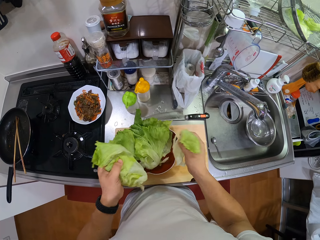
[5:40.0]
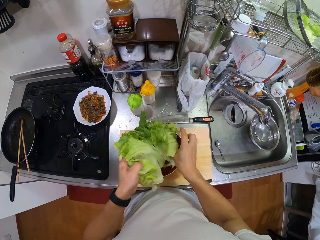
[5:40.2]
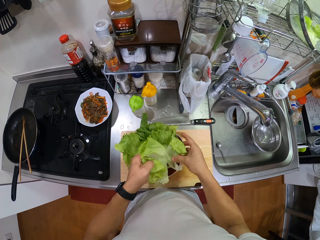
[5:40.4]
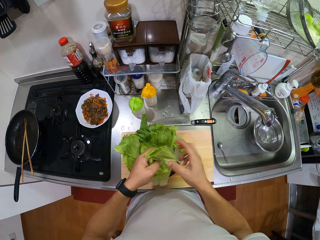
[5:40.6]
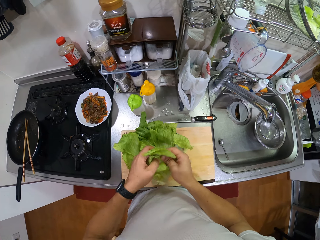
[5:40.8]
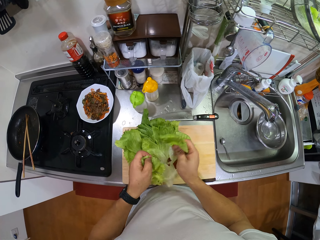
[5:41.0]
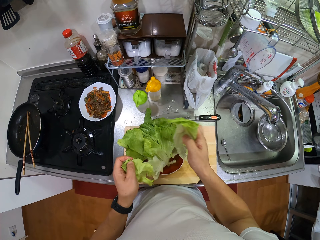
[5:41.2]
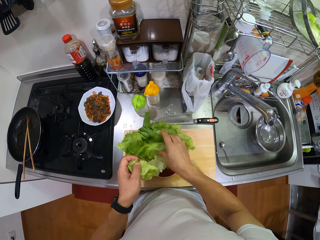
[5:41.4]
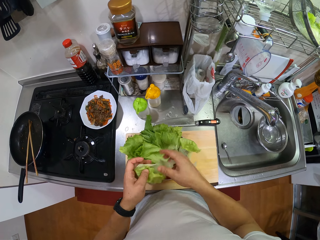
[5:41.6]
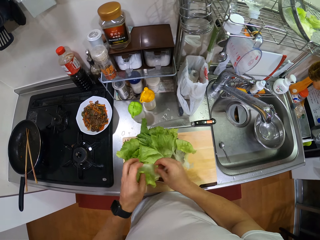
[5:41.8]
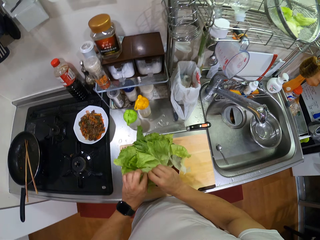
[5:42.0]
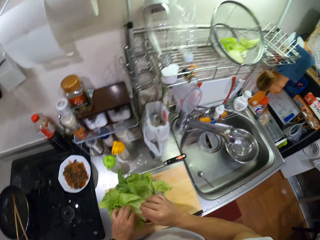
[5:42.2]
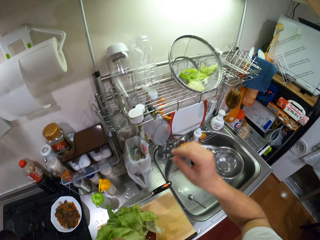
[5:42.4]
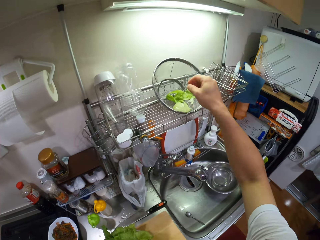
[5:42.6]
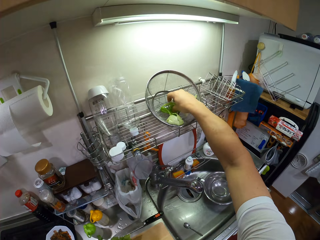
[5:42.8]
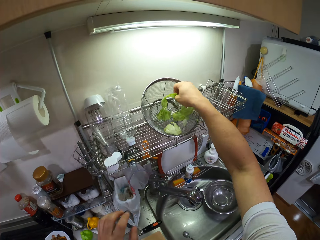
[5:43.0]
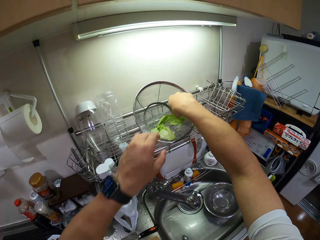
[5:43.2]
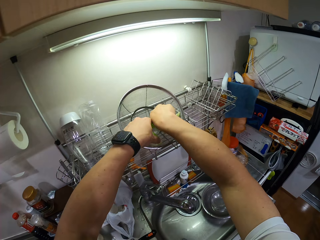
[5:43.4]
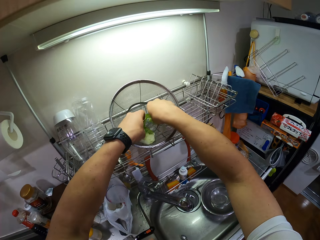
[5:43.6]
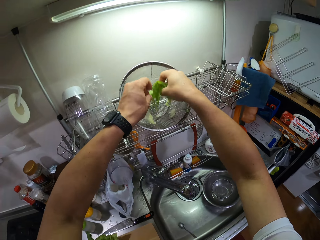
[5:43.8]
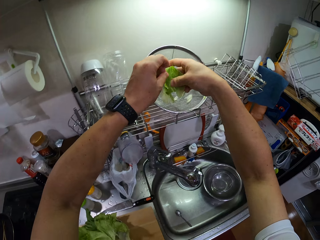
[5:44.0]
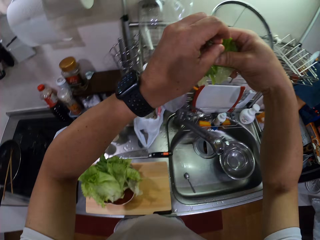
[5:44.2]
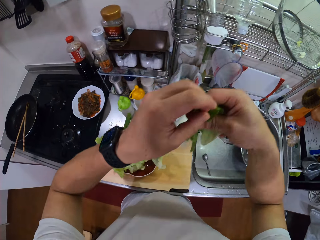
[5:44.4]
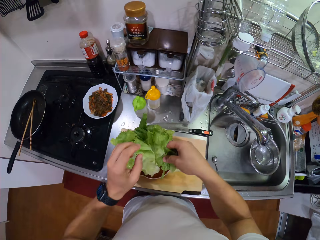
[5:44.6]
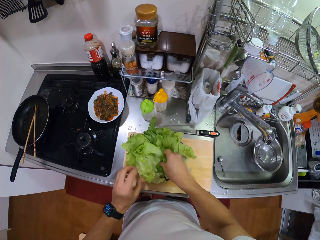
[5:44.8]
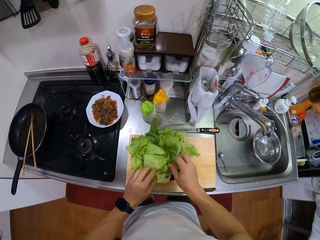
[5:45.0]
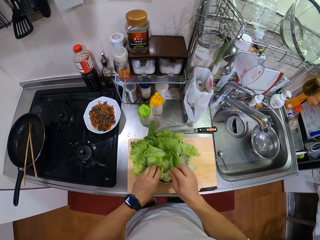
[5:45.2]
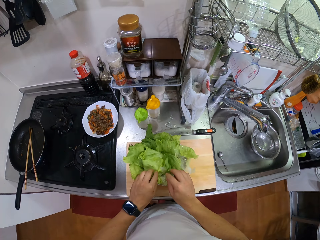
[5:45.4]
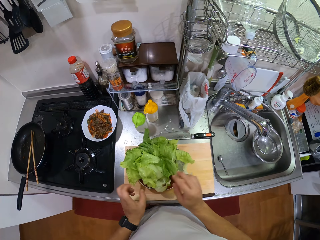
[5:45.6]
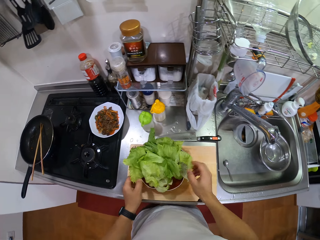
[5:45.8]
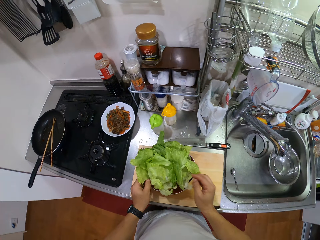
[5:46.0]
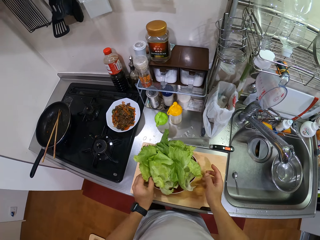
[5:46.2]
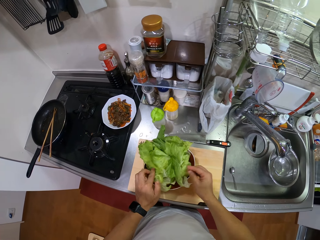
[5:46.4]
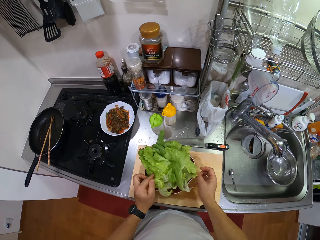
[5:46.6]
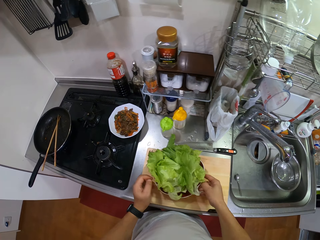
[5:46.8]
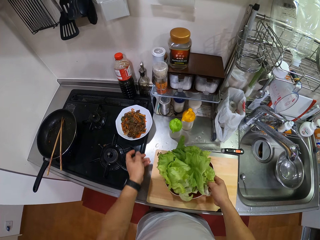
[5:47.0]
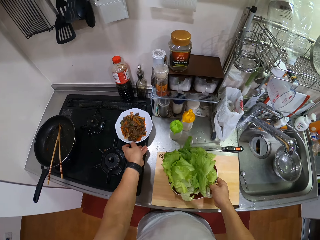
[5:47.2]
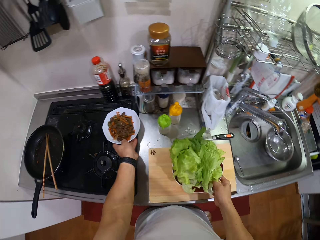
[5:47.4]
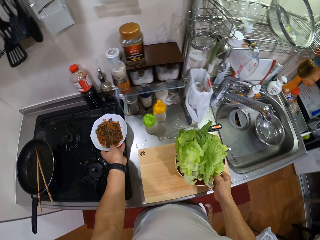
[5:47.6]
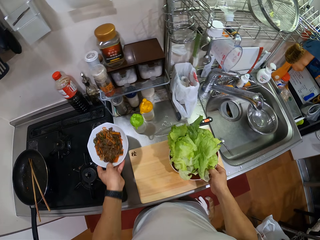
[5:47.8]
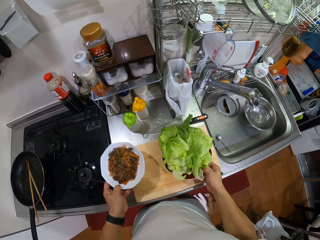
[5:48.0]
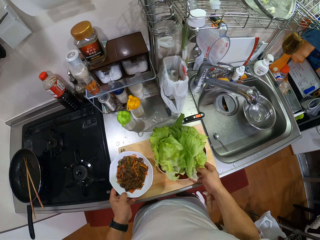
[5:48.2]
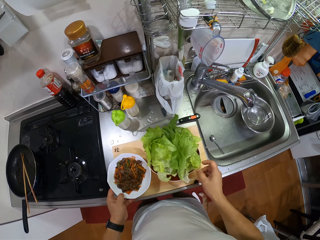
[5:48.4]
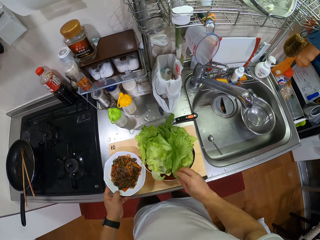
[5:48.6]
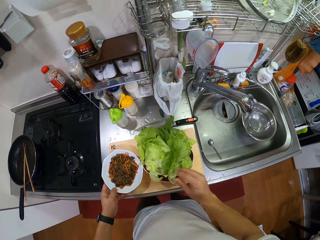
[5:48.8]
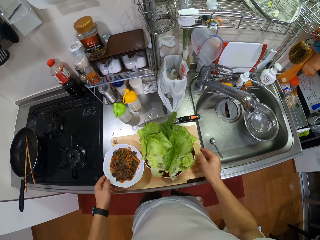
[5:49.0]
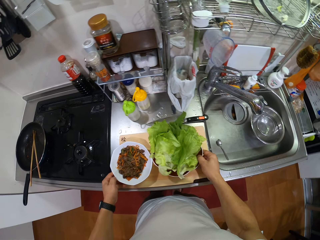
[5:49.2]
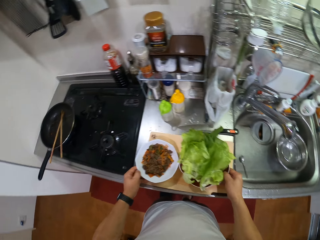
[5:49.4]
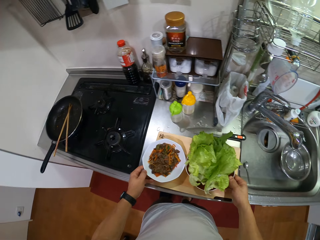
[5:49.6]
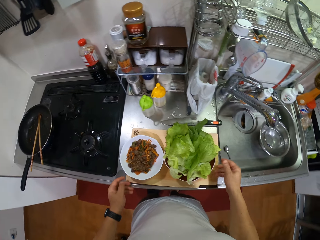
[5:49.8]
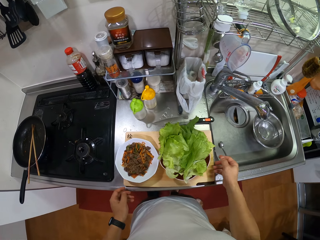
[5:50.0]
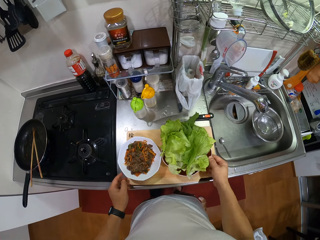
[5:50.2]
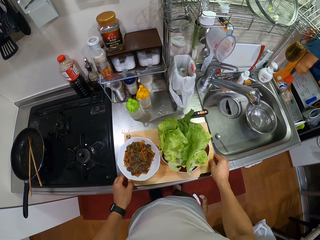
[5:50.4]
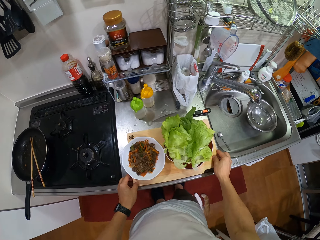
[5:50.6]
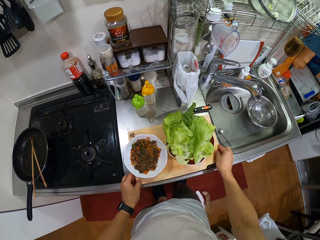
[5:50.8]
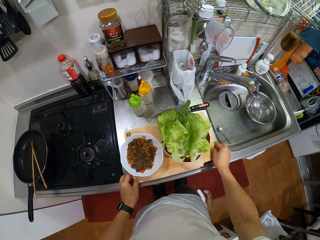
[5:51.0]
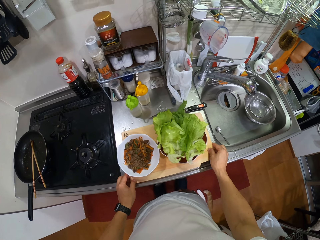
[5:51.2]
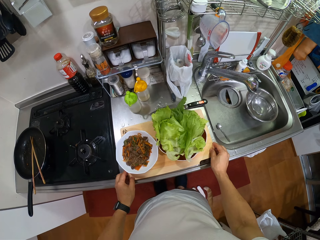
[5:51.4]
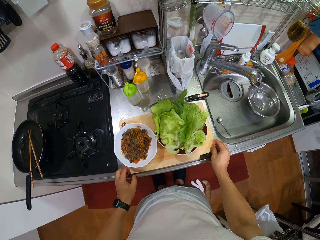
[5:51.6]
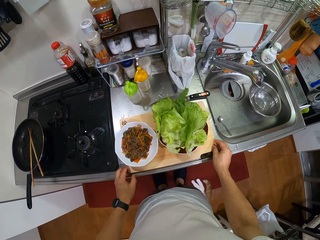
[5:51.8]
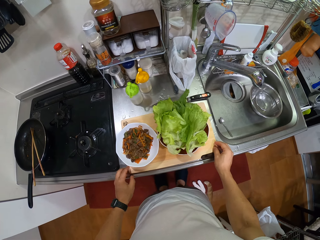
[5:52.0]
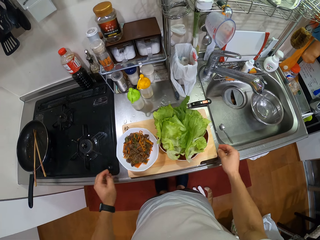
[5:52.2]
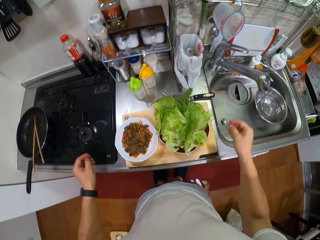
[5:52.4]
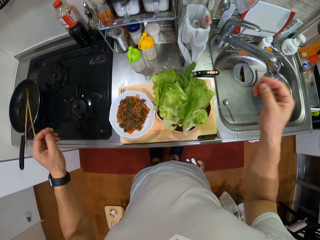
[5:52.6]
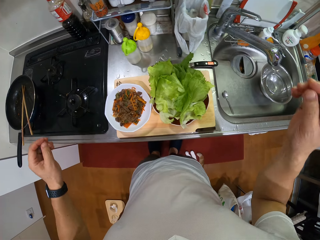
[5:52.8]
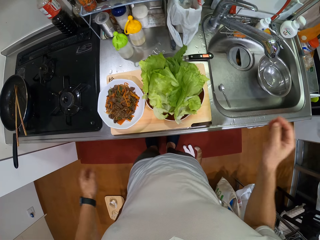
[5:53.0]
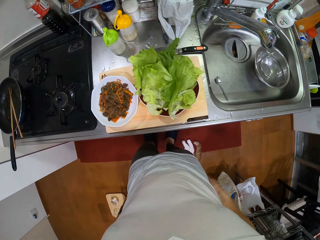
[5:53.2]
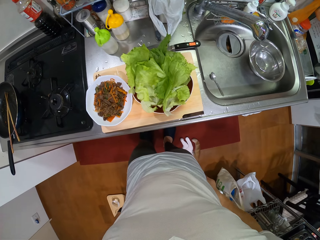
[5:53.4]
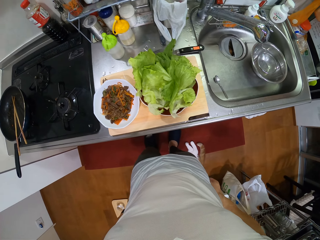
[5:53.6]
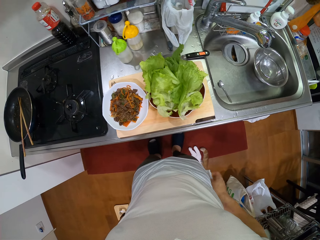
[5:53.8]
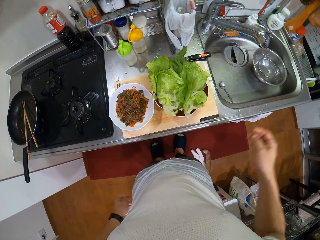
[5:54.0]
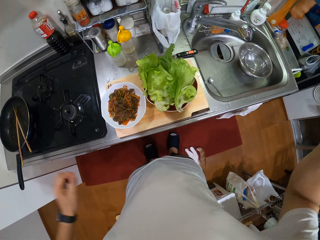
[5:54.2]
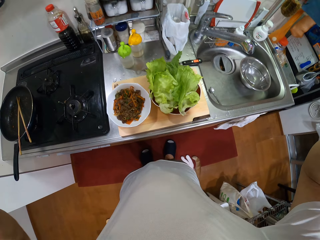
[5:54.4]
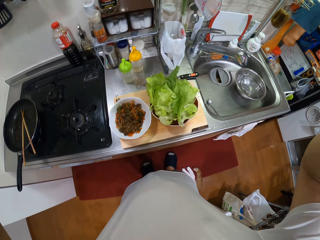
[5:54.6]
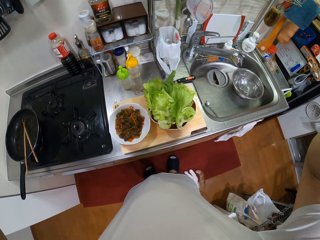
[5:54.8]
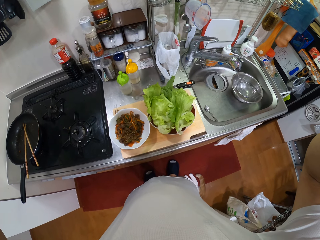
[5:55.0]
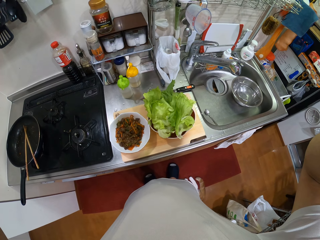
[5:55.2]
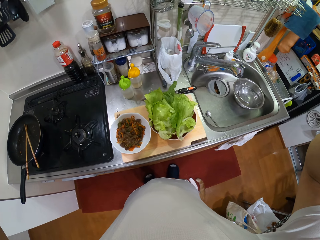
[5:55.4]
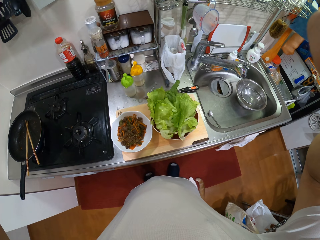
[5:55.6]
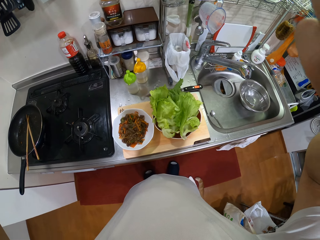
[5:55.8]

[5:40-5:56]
The camera wearer puts the piece of lettuce in the plate. They tear the lettuce. They put the lettuce in the plate. They pick up lettuce. They put the lettuce in the plate. They touch the lettuce. They move the plate. They pick up the plate with food. They place the plate on the chopping board. They move the plates. They move the chopping board. They raise the hands. They adjust the trouser. They fix the camera.
